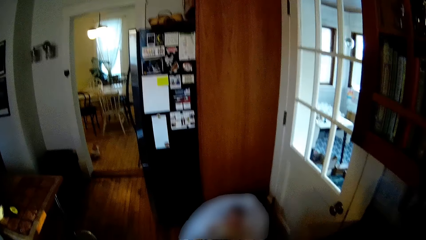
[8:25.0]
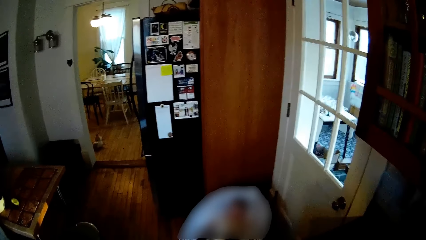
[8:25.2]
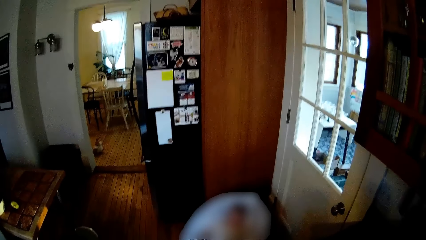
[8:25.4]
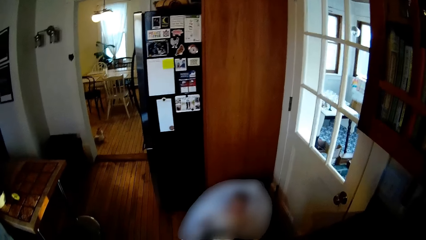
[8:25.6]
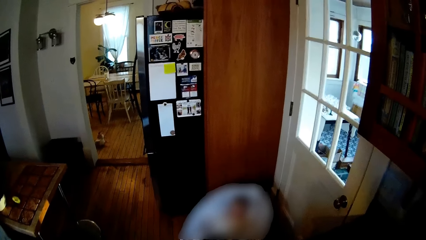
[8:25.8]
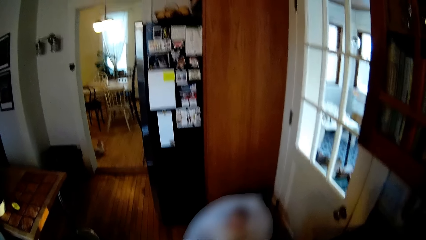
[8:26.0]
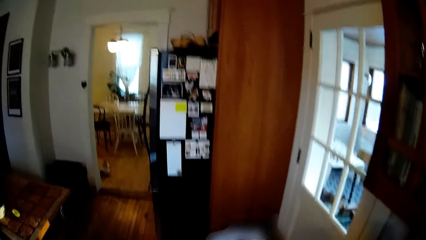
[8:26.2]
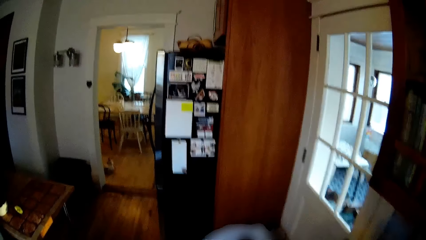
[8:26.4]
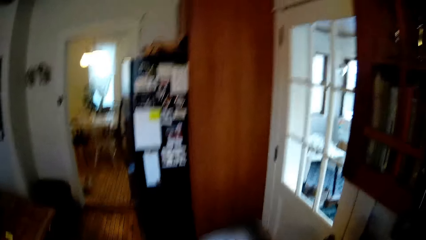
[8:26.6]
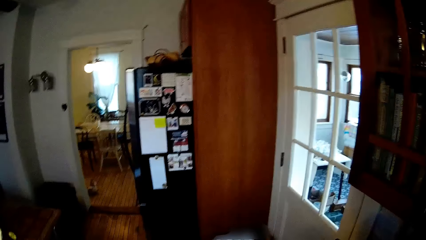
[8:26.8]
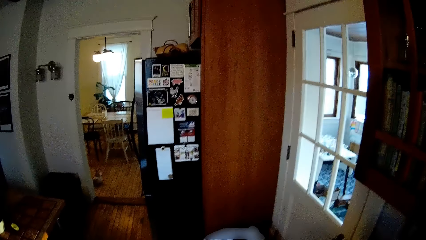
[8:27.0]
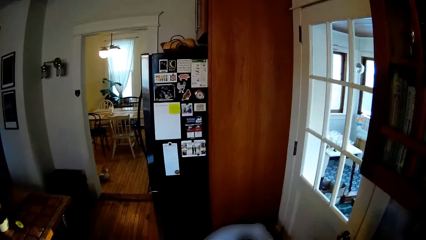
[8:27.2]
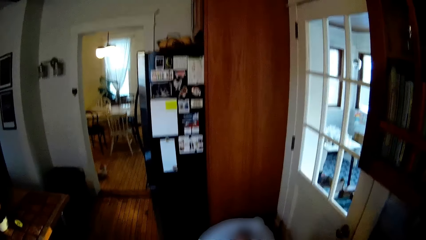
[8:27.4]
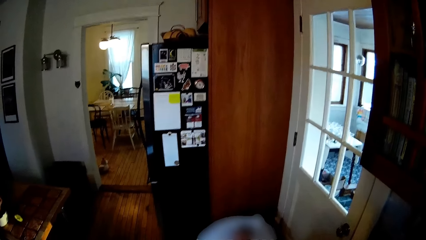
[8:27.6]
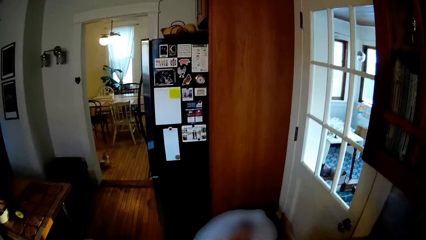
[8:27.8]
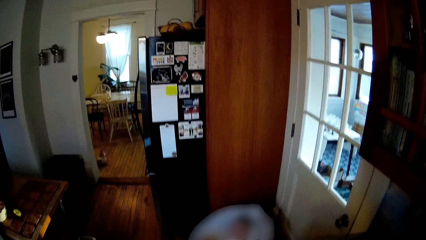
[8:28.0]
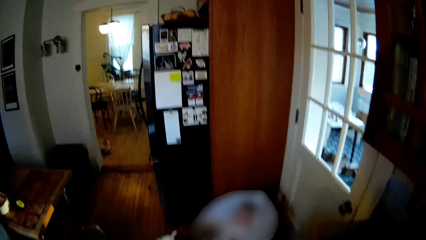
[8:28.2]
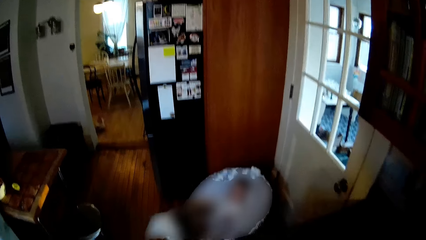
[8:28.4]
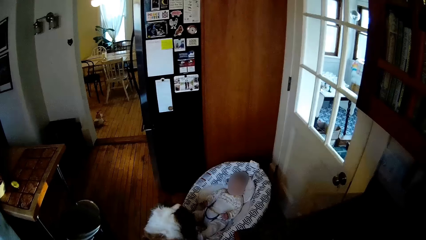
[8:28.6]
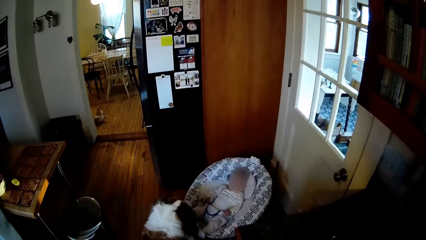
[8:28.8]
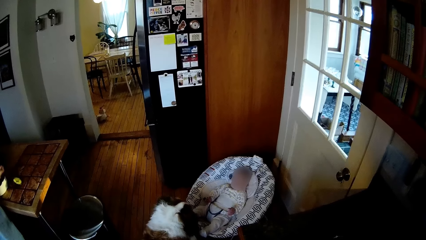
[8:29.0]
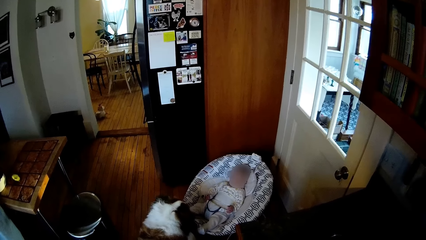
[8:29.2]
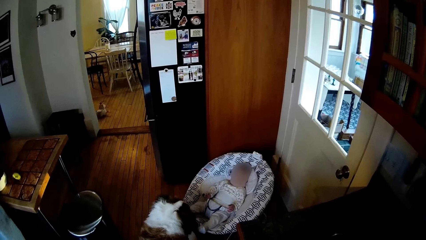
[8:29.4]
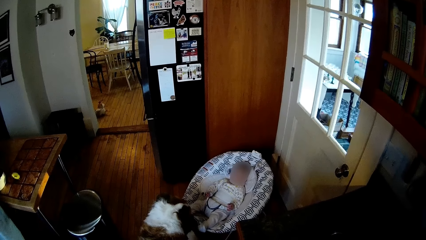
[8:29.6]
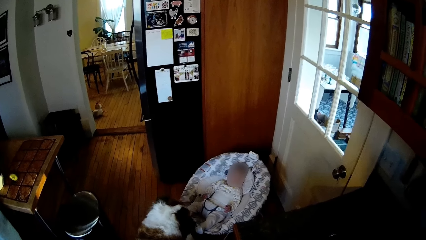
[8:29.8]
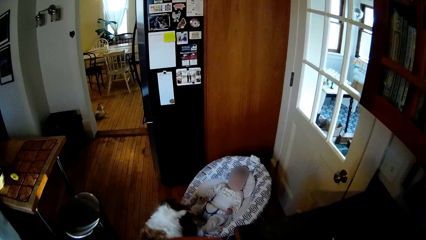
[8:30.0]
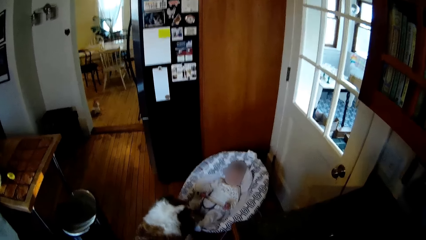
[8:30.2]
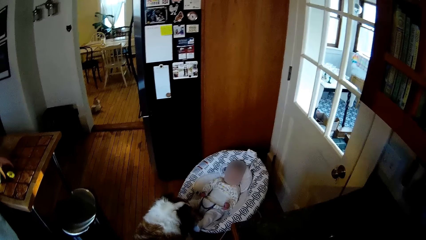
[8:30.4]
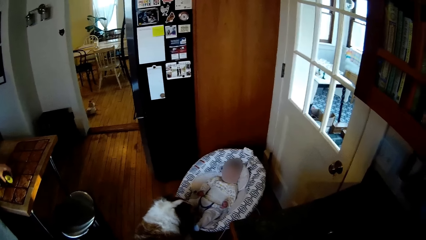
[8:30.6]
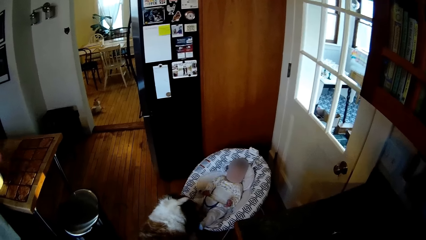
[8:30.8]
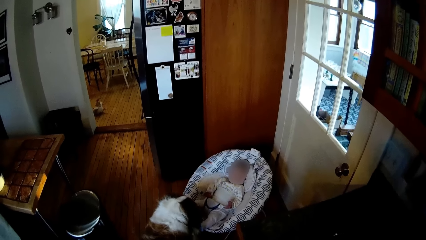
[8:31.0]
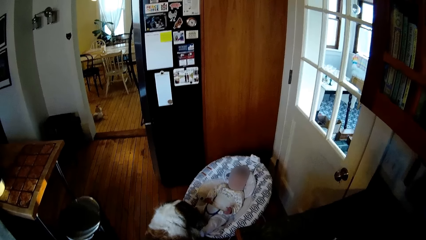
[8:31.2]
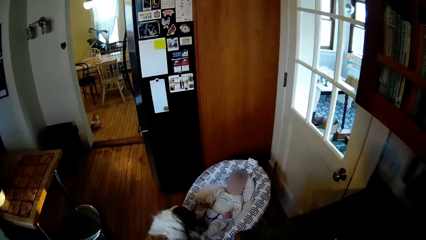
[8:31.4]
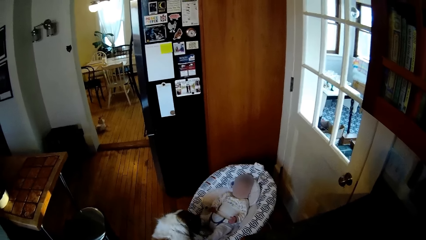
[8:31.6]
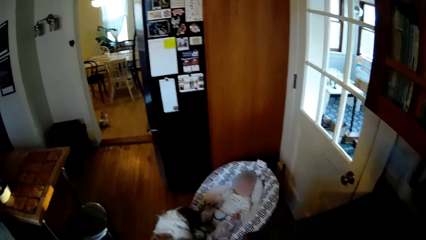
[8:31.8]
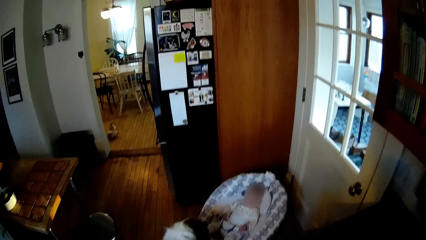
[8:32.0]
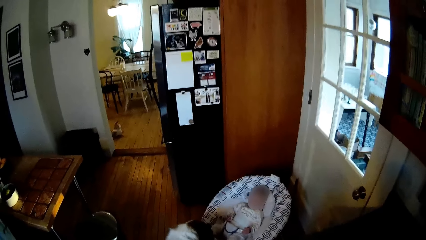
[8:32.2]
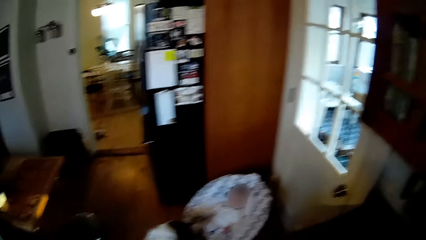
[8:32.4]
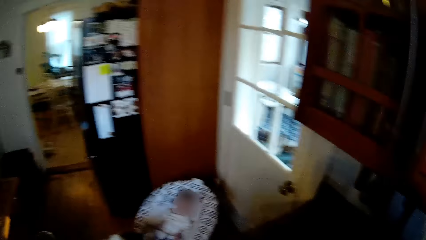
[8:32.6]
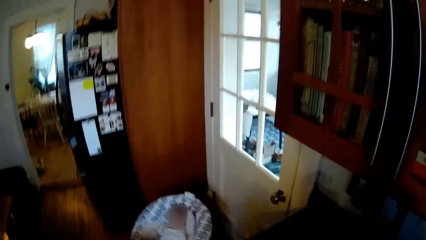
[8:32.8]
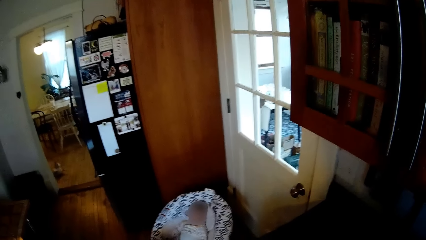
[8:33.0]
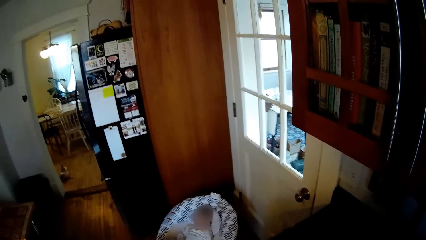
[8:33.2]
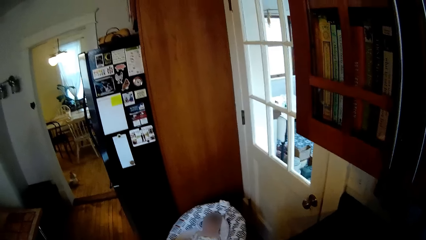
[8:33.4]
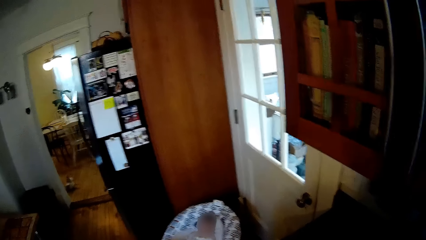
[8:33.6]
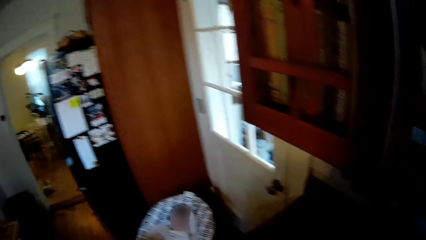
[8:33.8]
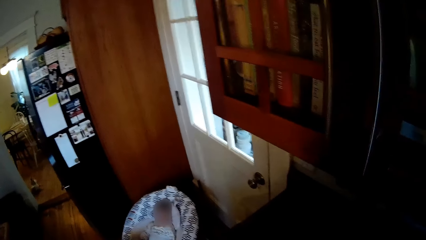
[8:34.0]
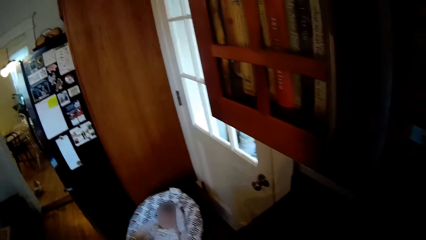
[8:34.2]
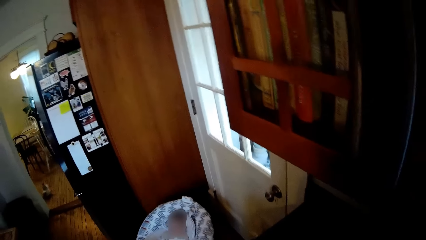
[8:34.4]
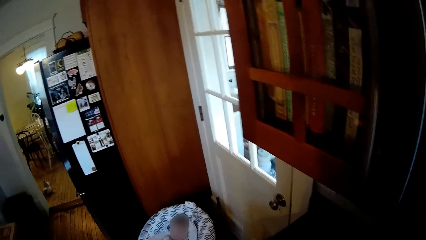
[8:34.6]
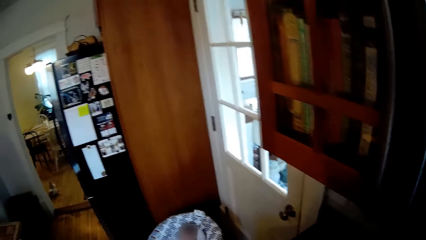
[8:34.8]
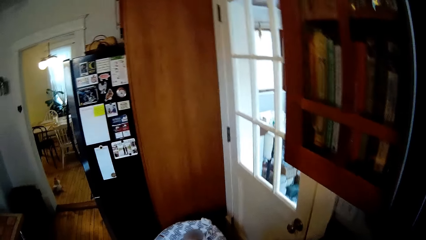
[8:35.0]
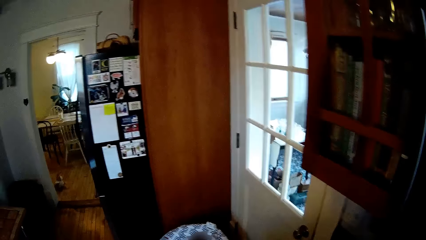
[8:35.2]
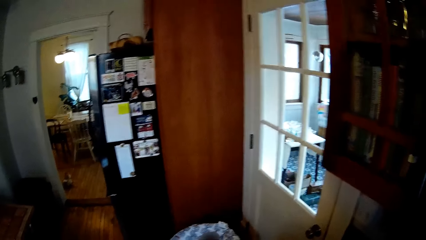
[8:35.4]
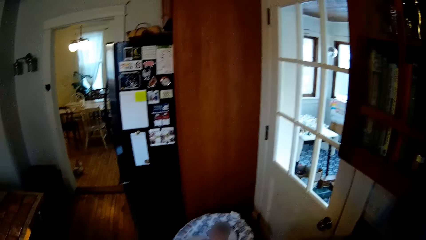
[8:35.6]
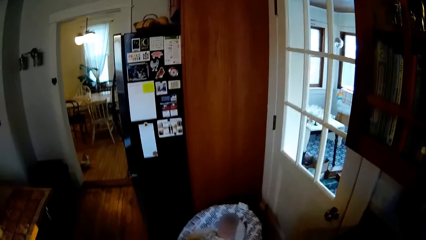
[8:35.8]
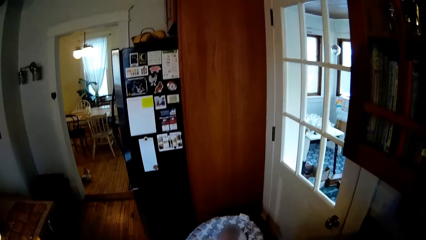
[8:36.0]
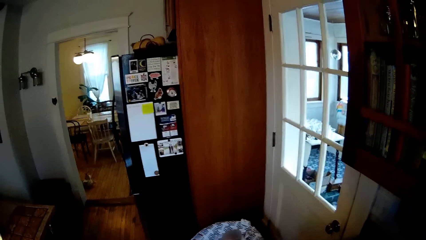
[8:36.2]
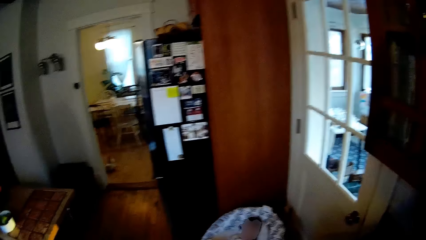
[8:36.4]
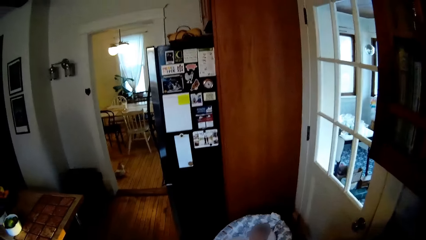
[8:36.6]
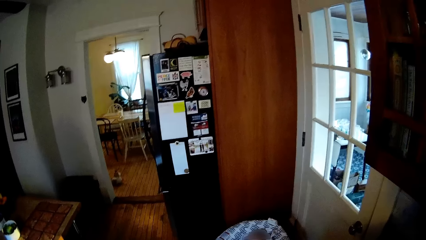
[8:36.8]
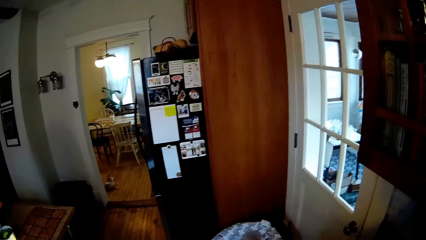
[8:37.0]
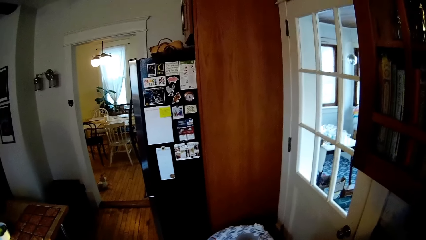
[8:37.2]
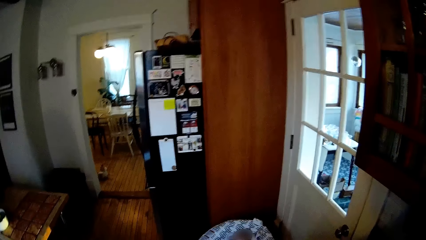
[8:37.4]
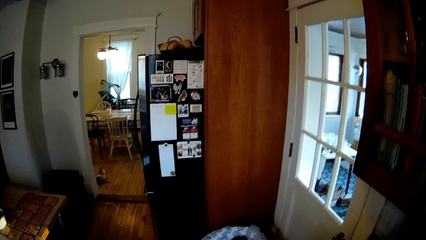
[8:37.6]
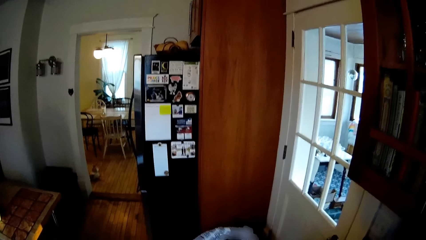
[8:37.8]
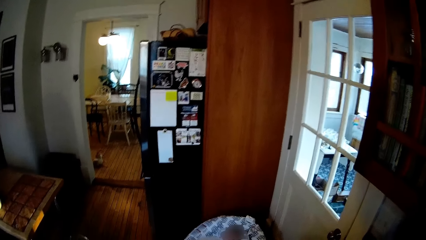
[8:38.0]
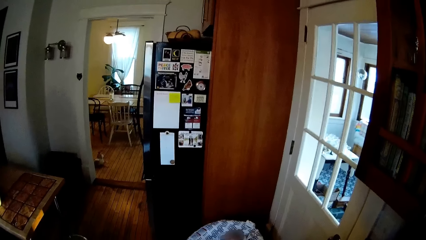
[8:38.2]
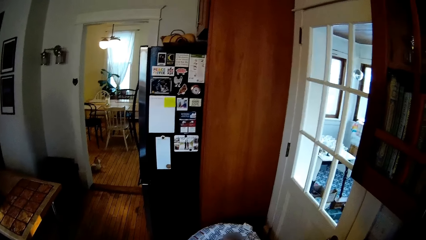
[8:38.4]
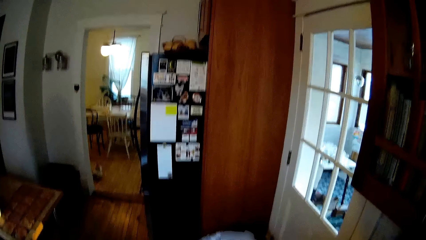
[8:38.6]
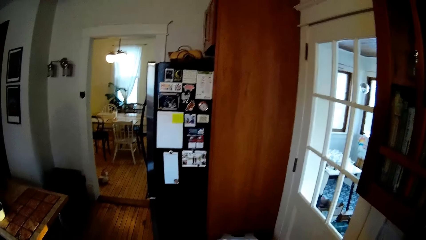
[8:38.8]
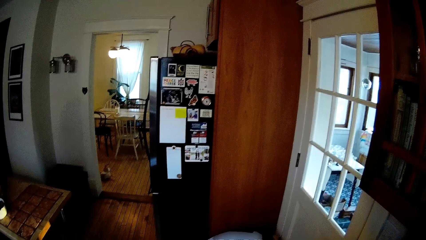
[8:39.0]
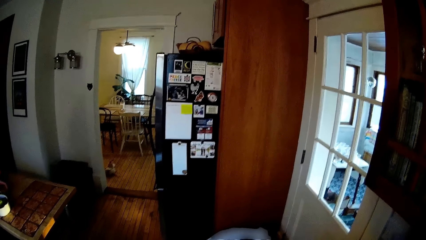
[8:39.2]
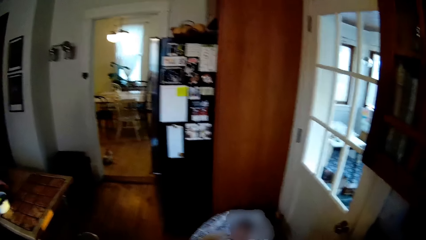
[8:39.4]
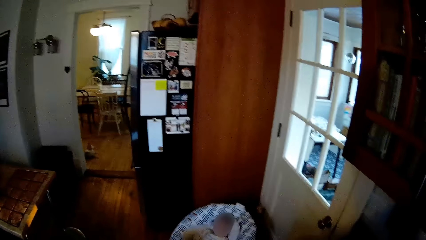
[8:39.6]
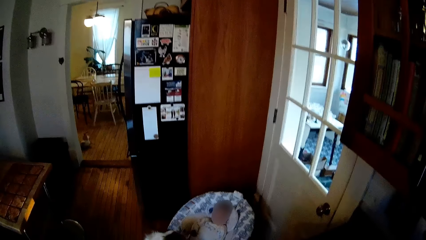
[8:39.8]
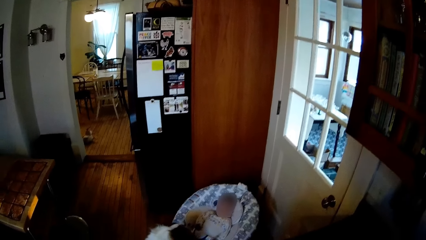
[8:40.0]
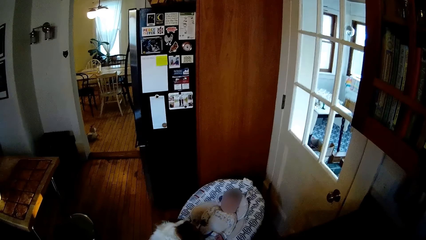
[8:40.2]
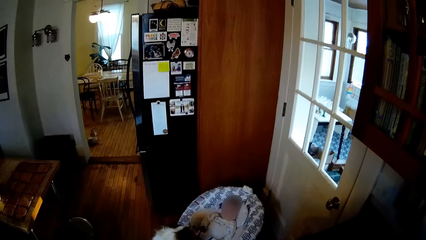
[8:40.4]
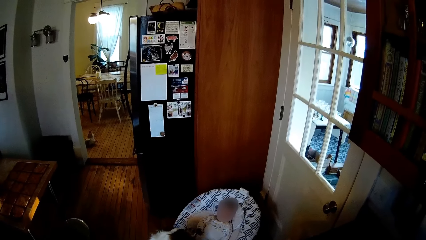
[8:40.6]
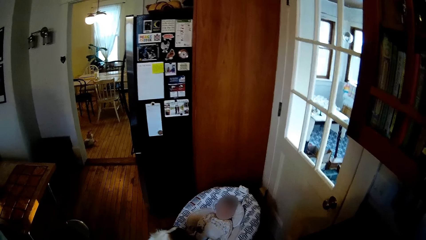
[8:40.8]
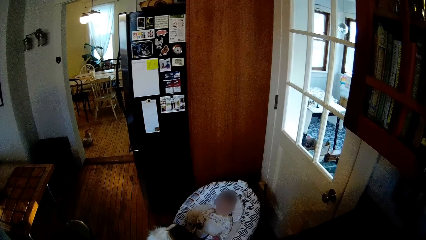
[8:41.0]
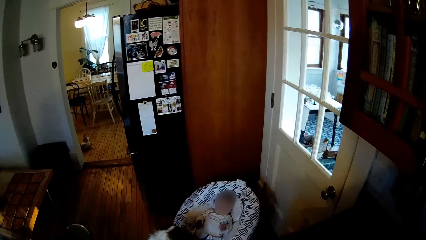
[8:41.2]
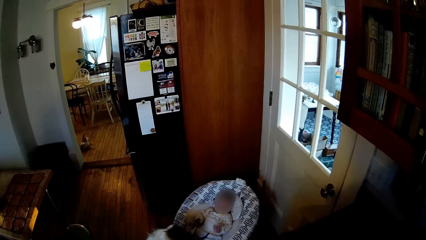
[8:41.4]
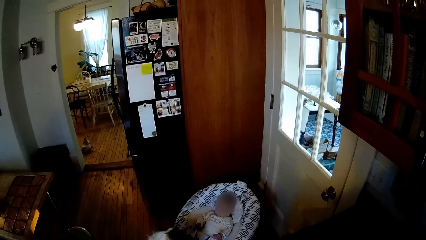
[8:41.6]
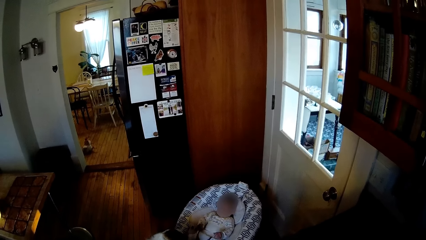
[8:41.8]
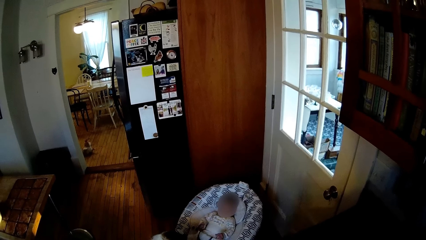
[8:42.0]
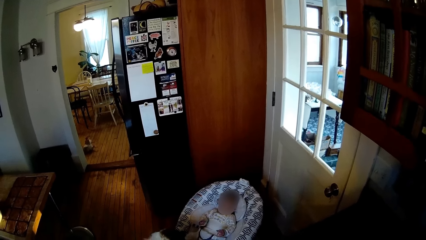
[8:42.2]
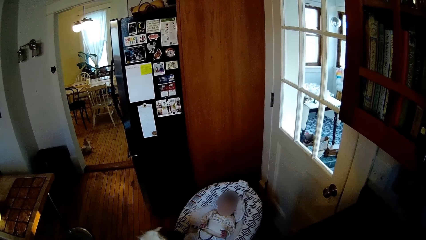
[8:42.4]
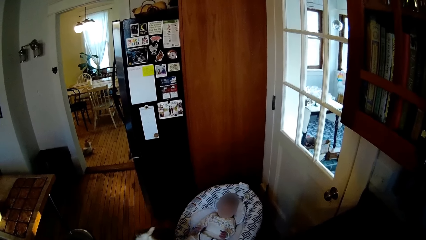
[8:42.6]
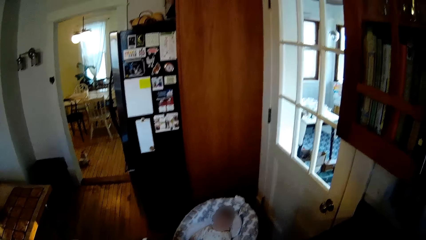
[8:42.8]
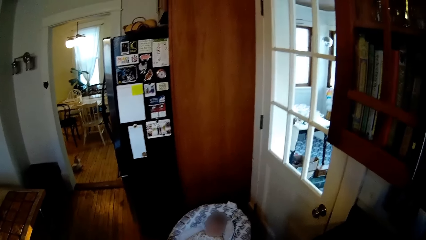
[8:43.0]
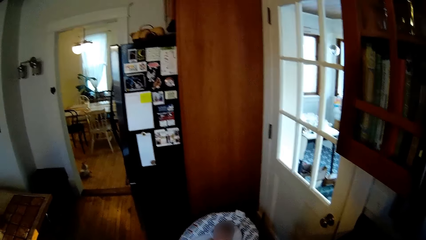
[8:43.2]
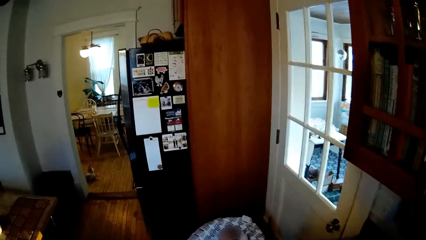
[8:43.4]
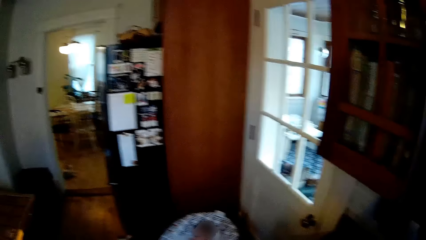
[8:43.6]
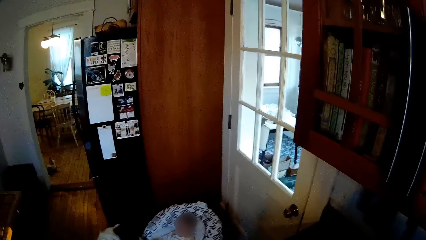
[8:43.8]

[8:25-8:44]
The dog touches the baby.
